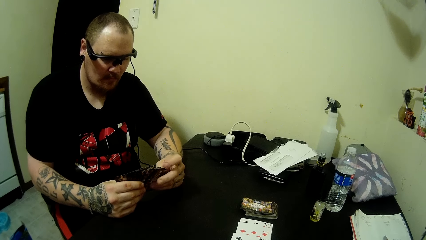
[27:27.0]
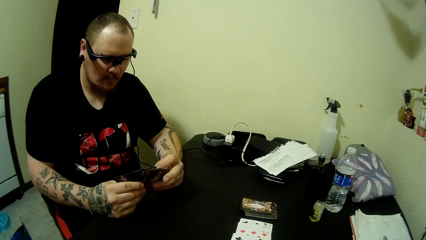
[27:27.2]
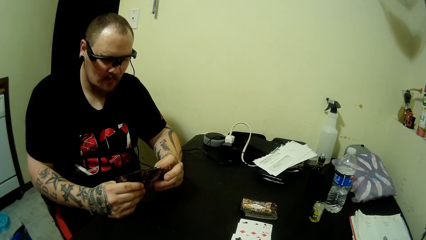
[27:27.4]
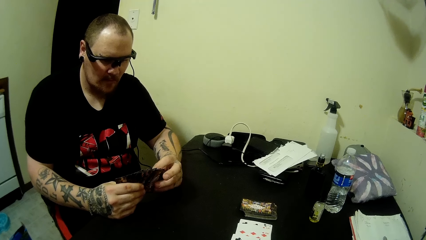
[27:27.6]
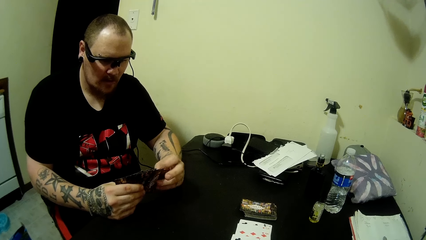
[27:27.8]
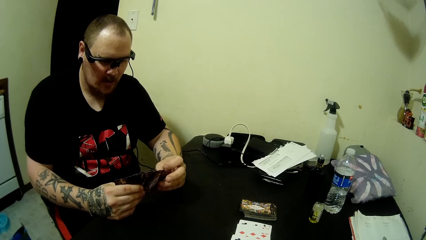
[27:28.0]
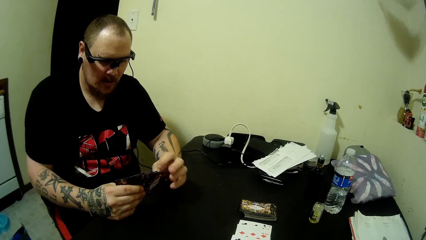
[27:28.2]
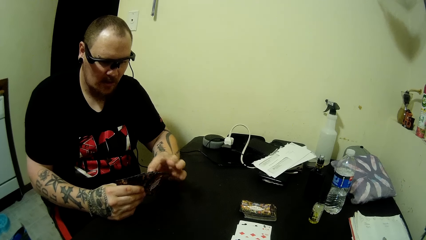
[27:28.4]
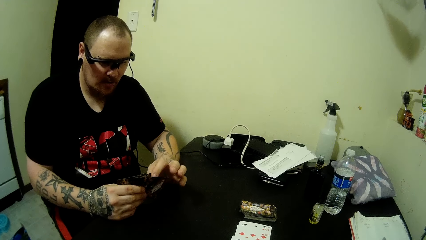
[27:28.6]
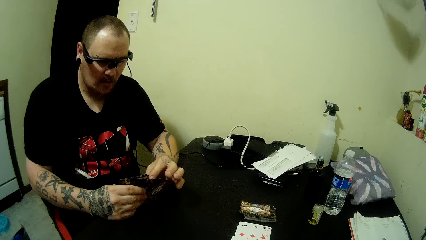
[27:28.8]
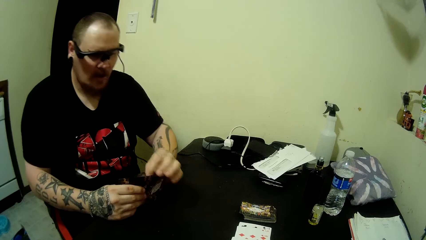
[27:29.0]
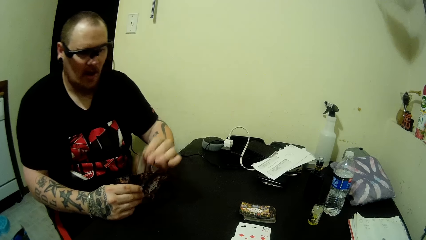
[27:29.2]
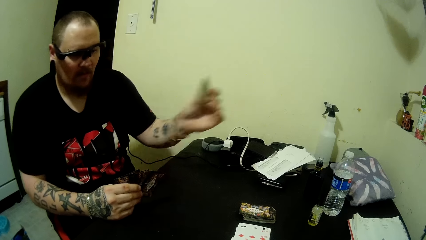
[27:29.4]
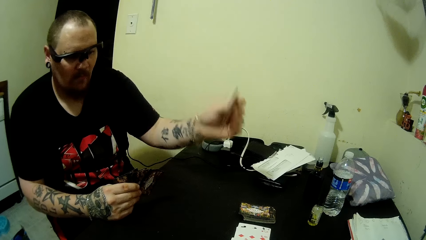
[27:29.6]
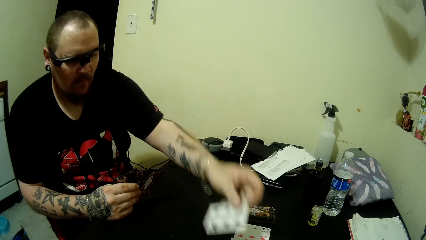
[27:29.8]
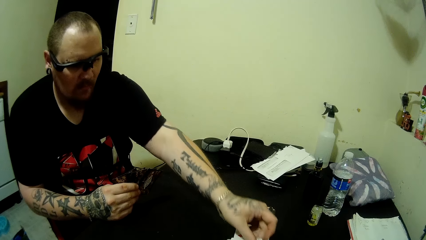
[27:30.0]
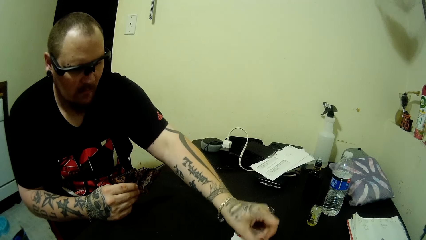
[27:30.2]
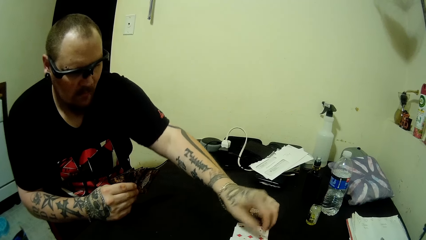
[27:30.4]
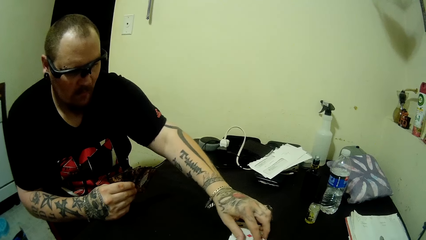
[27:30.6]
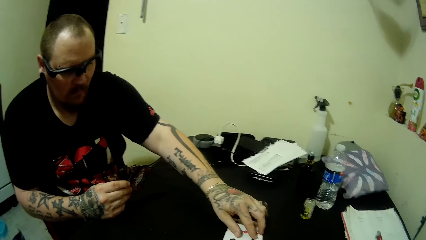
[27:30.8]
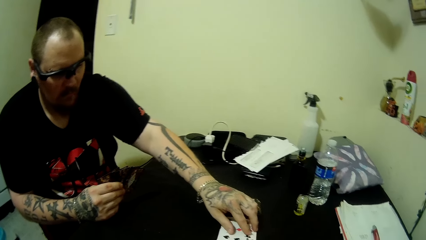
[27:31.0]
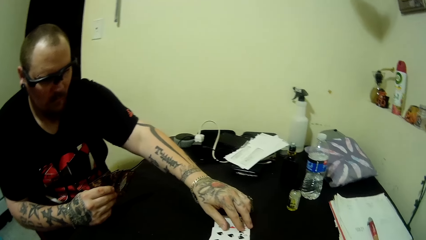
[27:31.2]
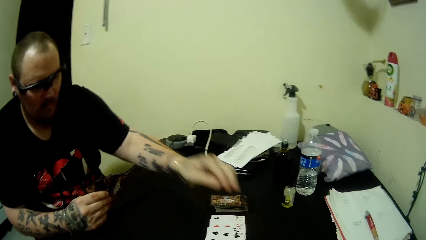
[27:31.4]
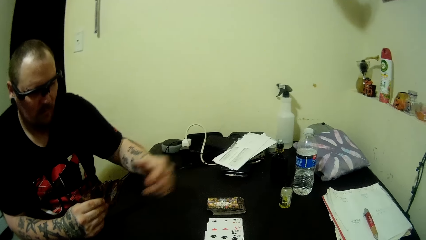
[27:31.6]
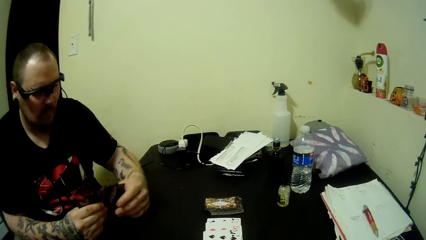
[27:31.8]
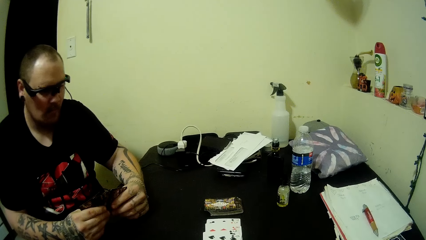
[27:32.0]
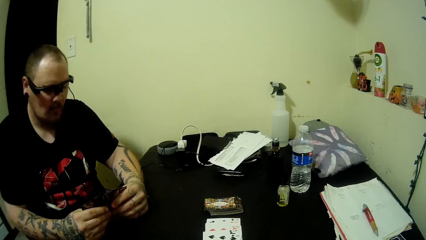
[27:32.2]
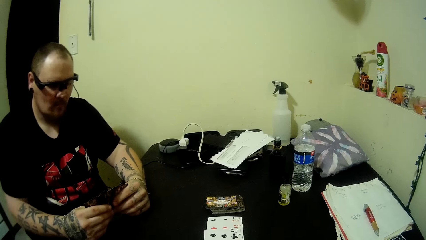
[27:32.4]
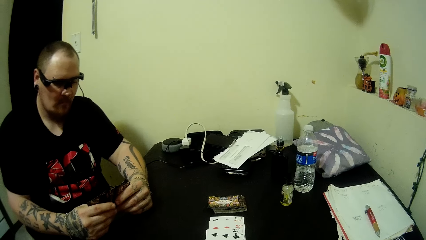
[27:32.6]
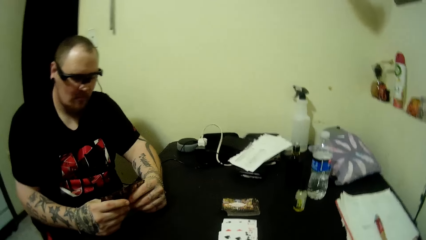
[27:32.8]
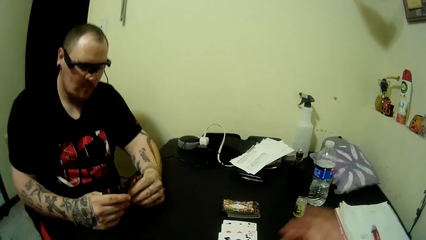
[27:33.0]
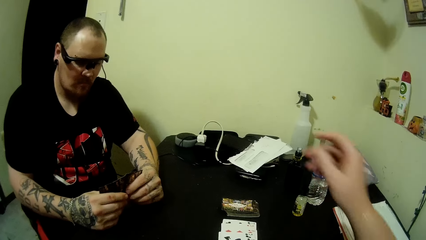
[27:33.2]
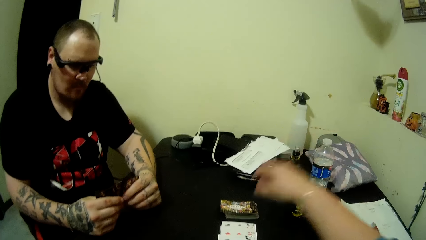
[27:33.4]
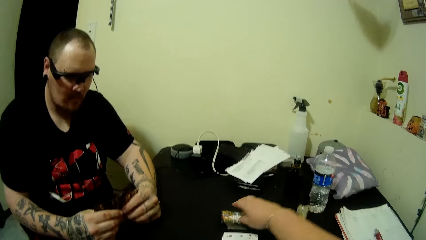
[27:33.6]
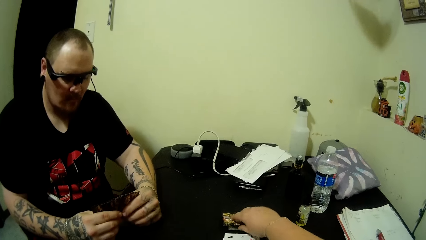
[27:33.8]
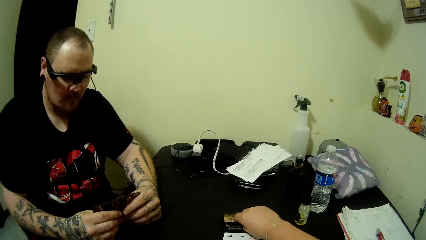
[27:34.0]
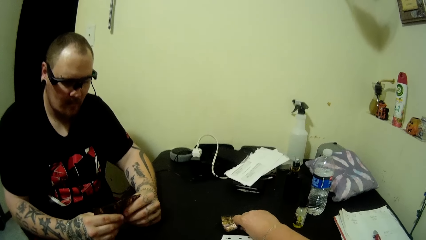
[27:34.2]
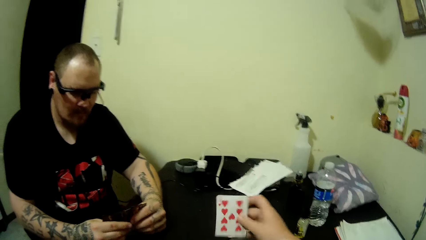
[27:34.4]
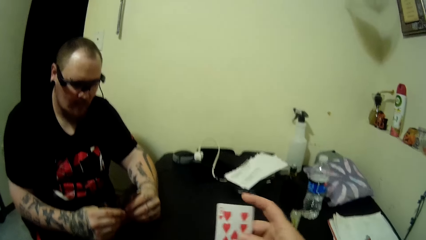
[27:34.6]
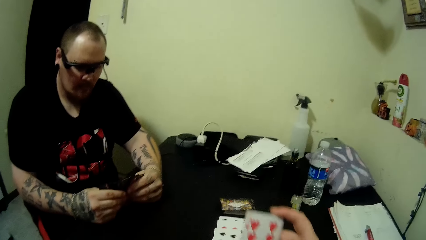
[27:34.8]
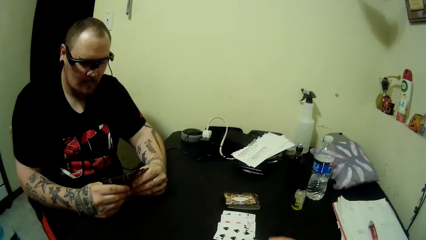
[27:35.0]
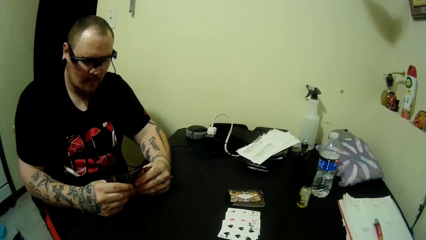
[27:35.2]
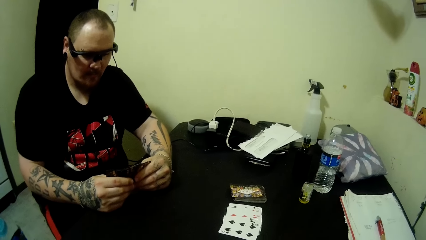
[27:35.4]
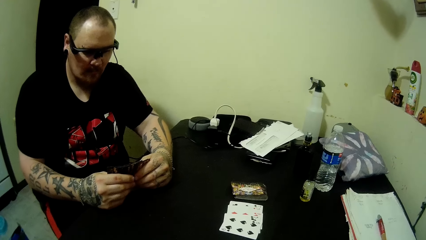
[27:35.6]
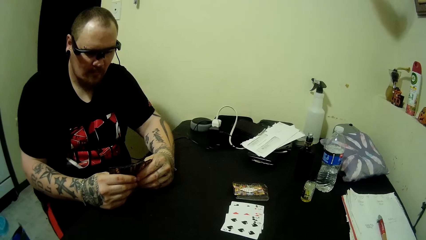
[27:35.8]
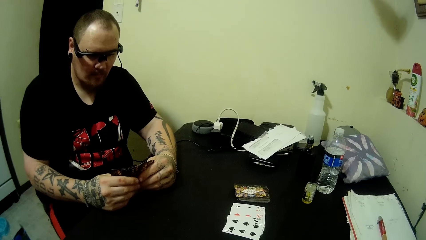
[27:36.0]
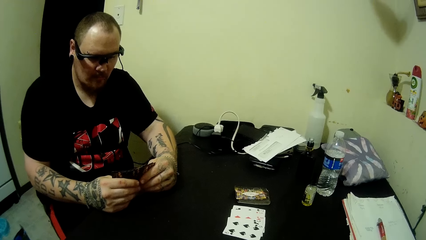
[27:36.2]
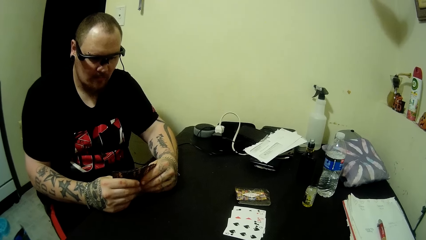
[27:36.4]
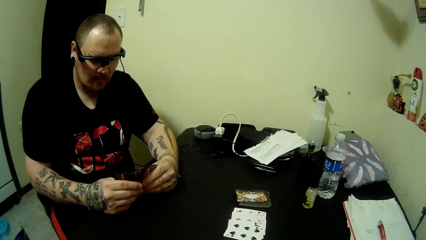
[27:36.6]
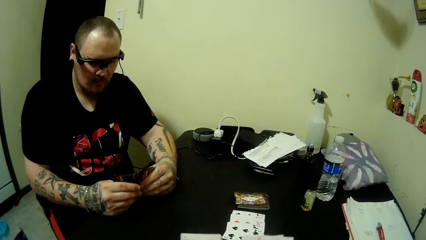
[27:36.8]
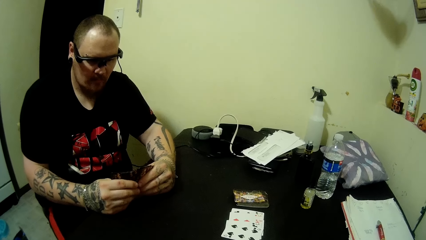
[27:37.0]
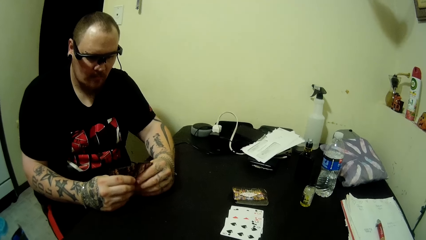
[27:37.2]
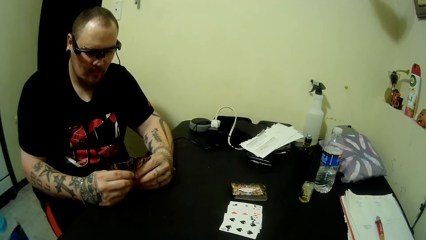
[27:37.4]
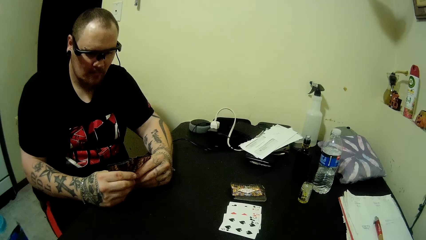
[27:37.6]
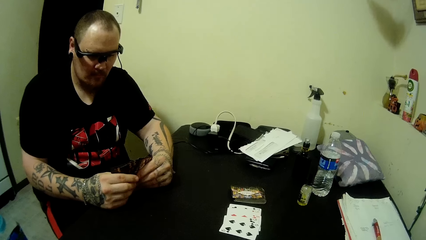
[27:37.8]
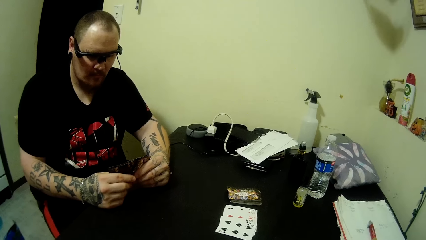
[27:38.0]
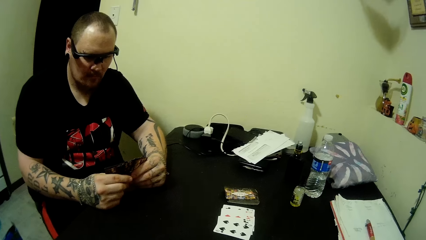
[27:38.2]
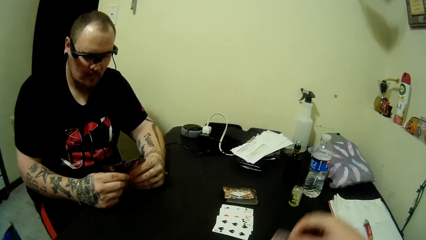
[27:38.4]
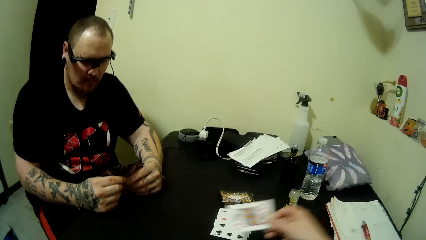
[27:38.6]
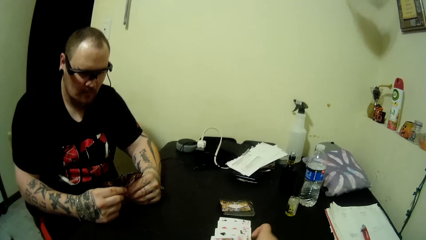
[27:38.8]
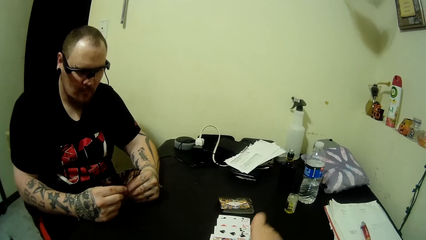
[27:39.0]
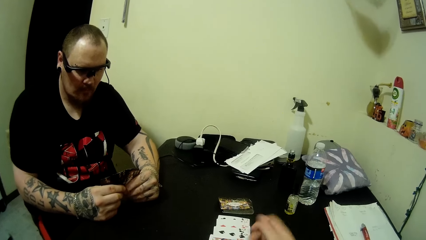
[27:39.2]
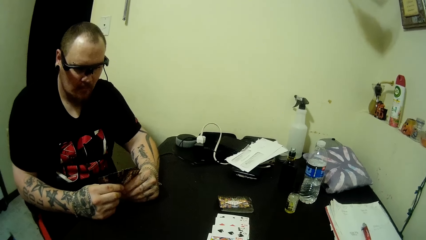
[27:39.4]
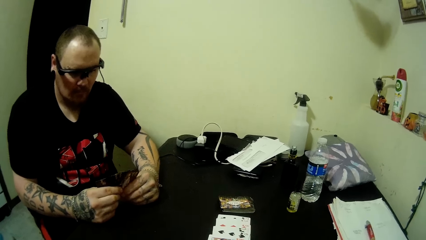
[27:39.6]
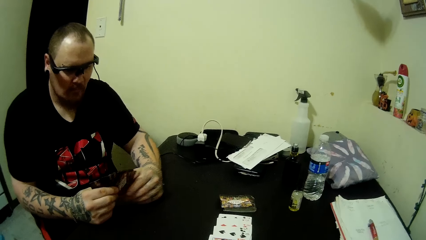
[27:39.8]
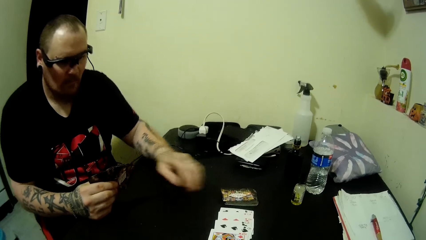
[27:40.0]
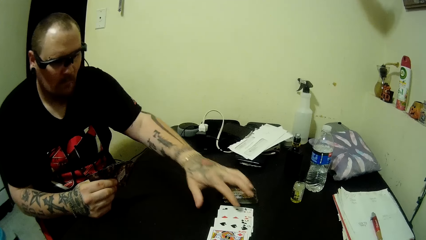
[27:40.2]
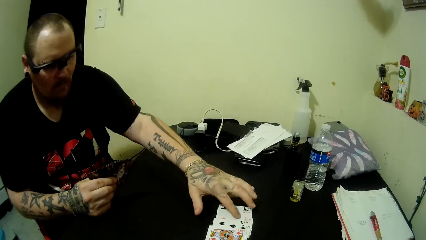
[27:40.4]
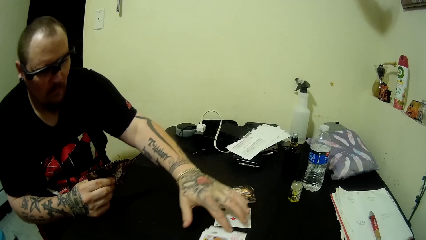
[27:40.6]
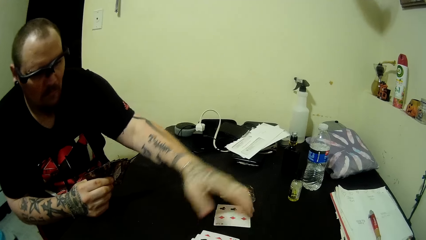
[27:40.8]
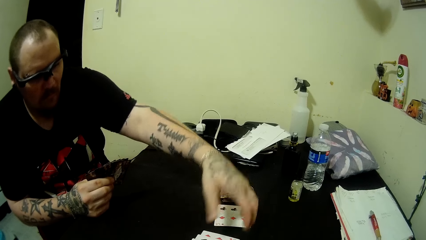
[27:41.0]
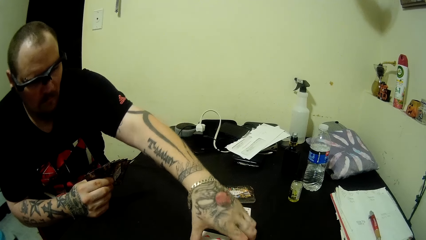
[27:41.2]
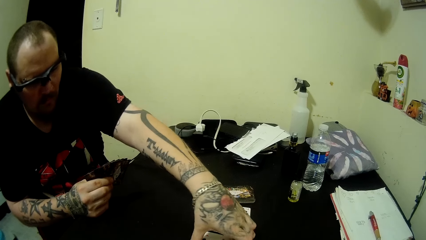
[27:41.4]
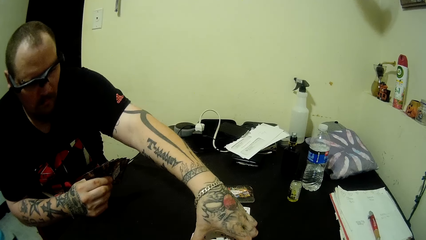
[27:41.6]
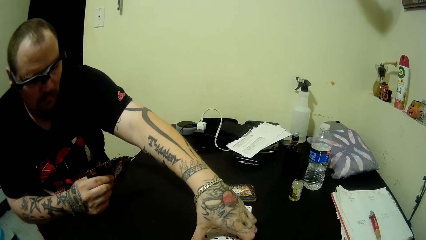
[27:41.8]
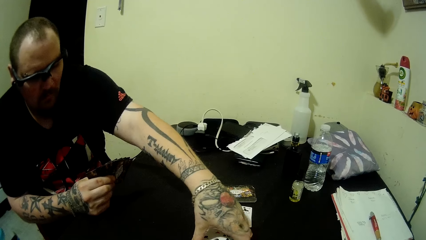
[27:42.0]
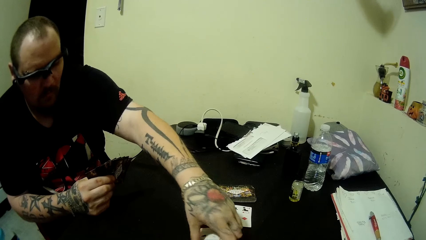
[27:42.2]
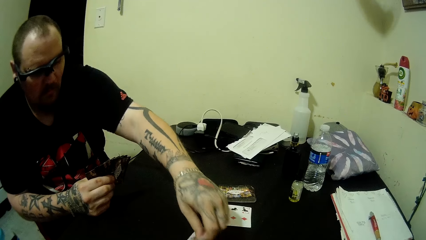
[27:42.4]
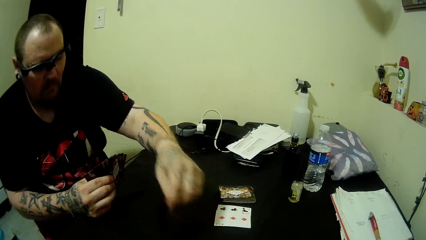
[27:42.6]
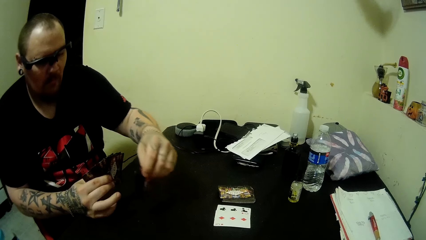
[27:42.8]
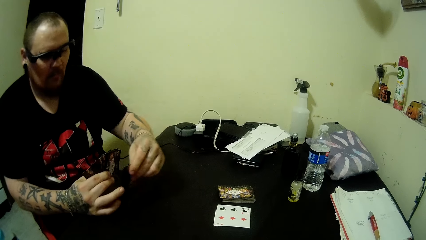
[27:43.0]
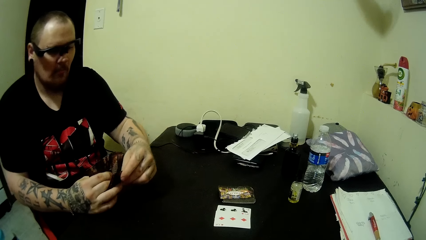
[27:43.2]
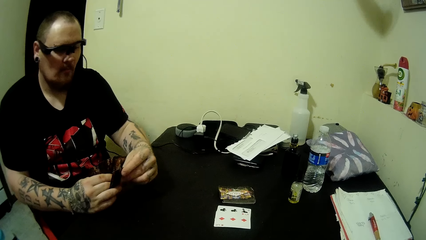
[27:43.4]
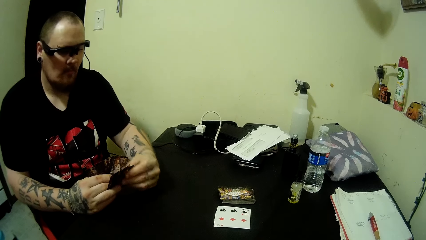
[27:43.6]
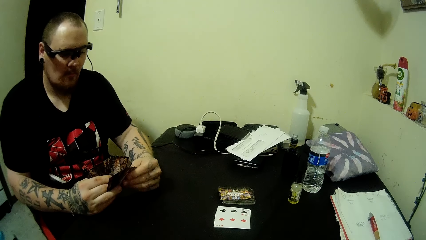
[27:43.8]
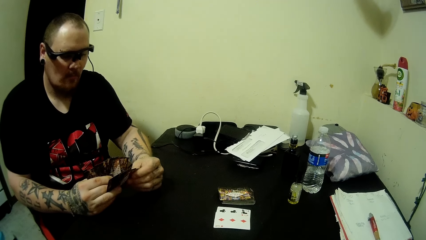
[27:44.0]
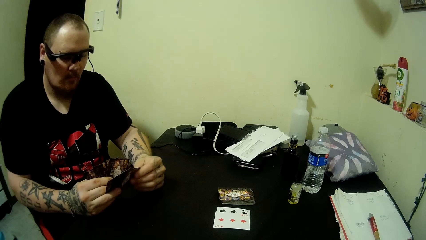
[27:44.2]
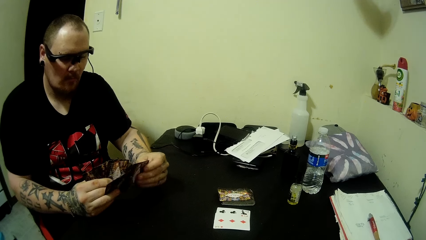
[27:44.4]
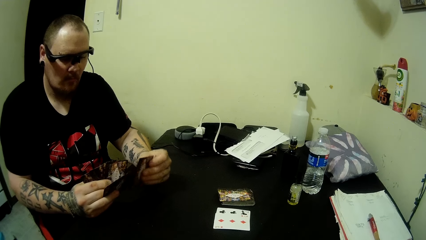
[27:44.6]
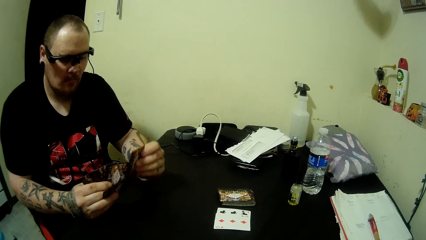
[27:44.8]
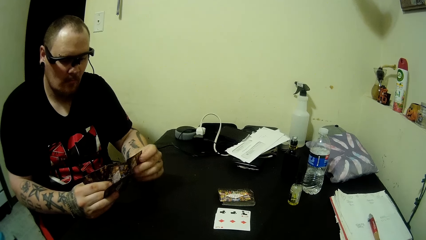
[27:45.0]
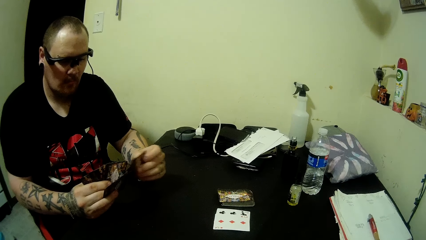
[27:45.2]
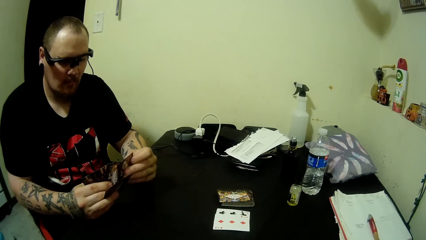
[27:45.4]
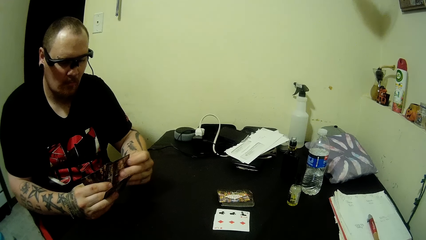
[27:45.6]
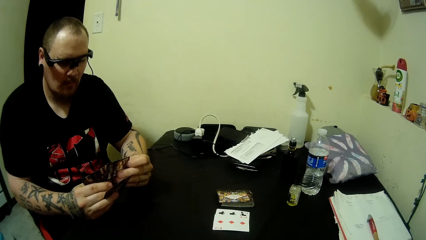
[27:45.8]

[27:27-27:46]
A man picks out a card. The man plays the card on the table. The camera wearer picks up a card from the stacked cards on the table. She adjusts her cards. She plays a card on the table. The man separates cards on the table, picks up cards on the table and adjusts his cards.
